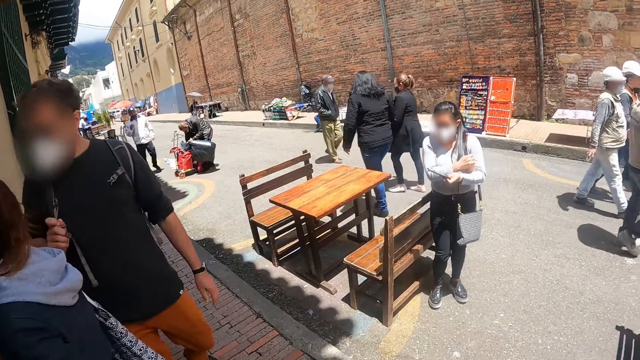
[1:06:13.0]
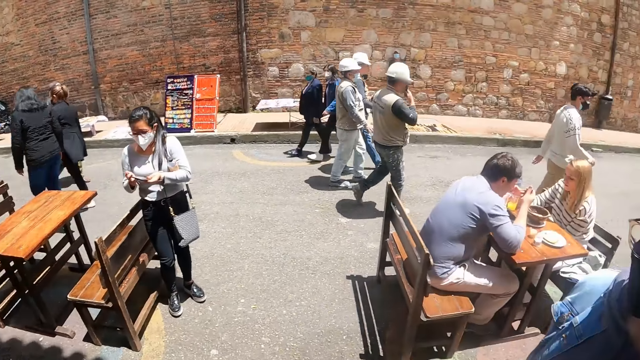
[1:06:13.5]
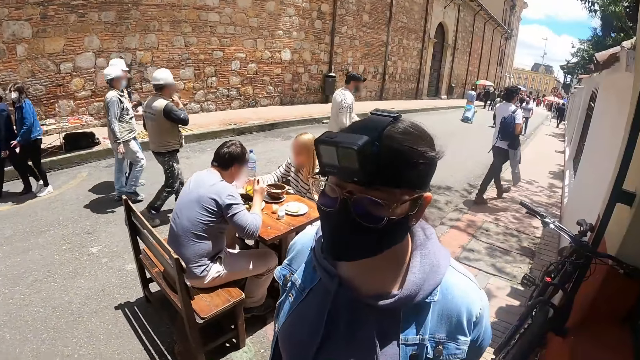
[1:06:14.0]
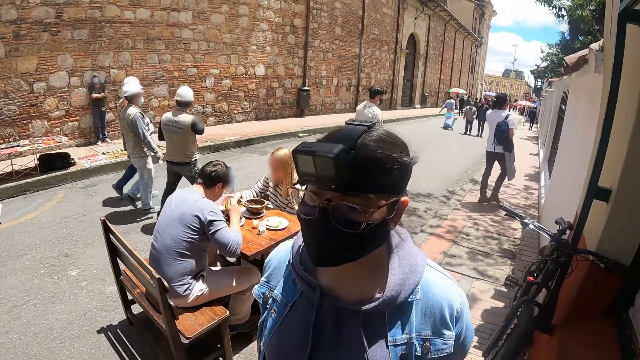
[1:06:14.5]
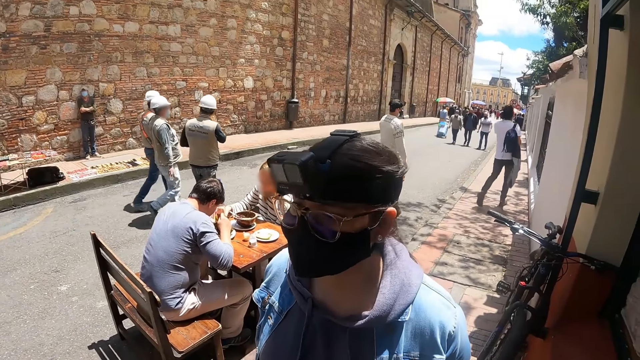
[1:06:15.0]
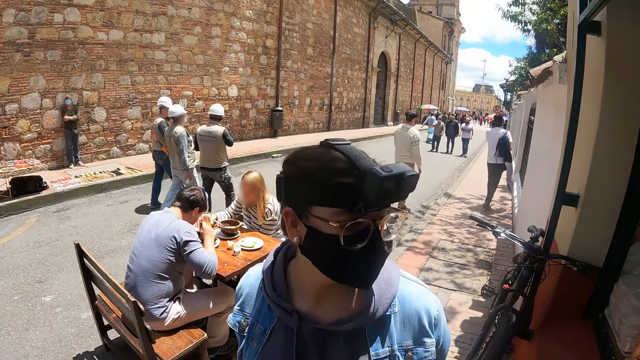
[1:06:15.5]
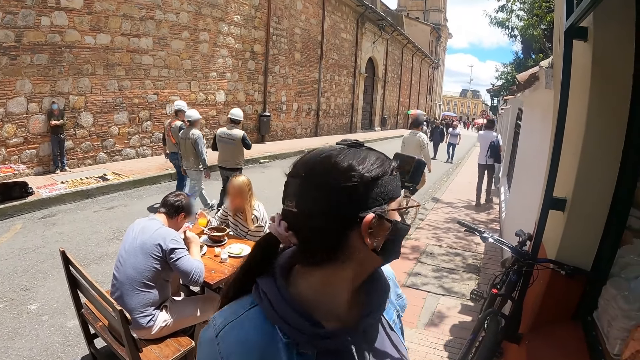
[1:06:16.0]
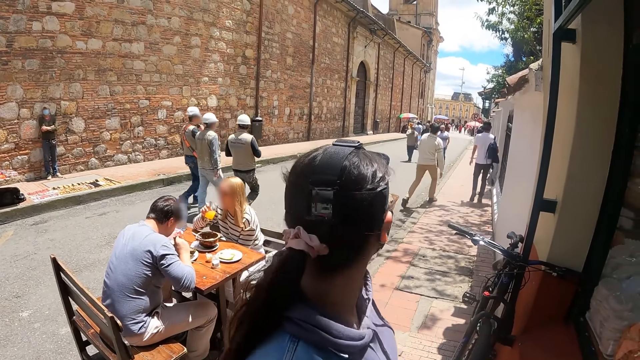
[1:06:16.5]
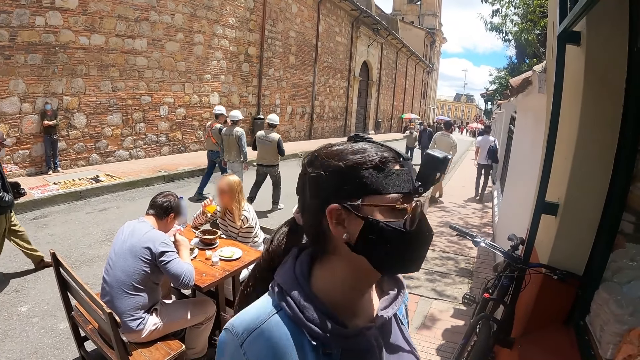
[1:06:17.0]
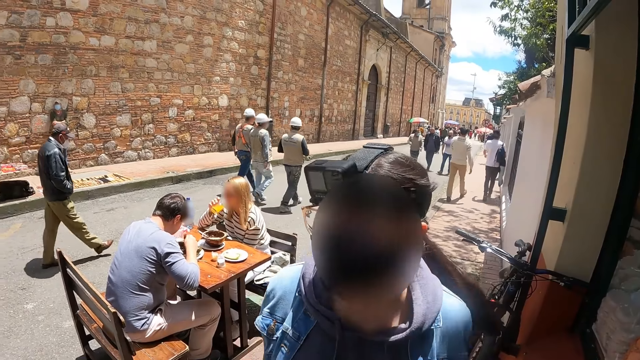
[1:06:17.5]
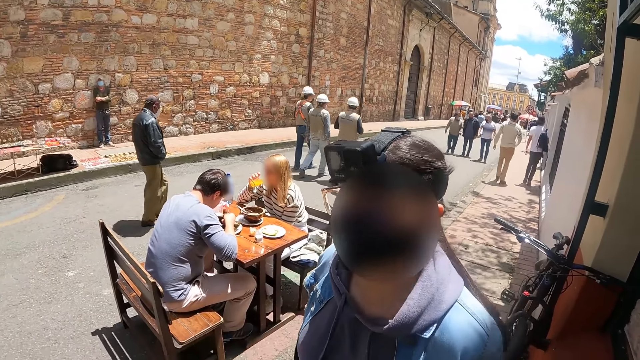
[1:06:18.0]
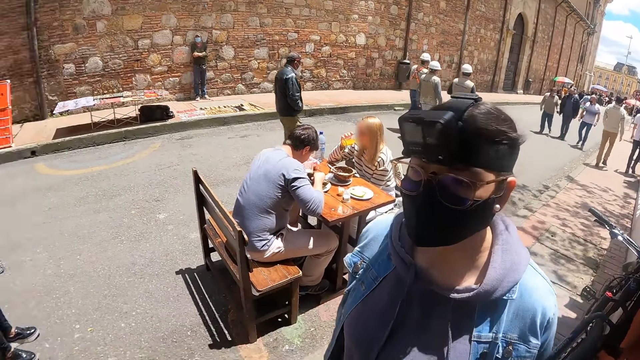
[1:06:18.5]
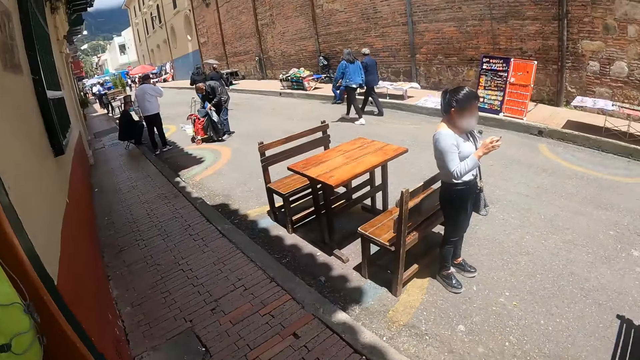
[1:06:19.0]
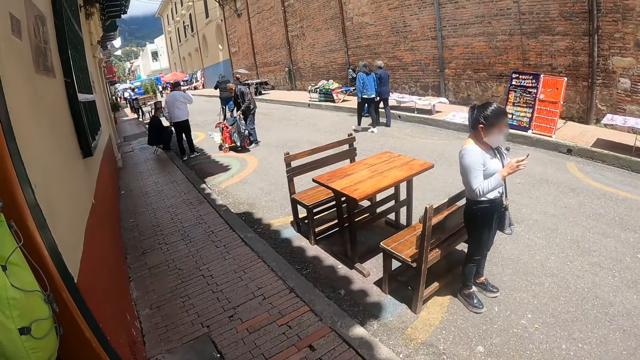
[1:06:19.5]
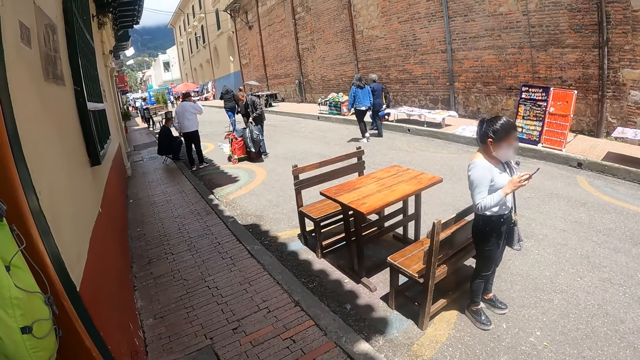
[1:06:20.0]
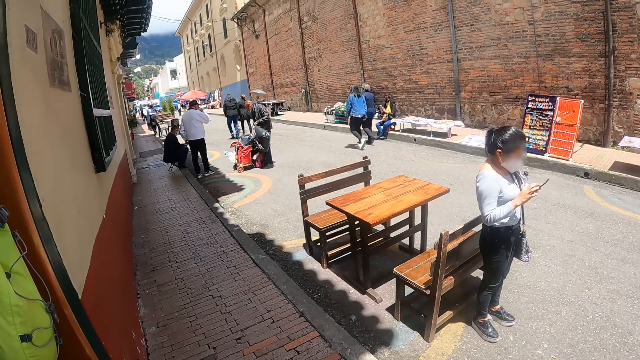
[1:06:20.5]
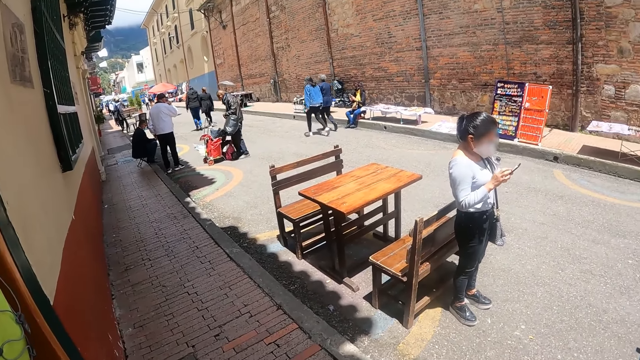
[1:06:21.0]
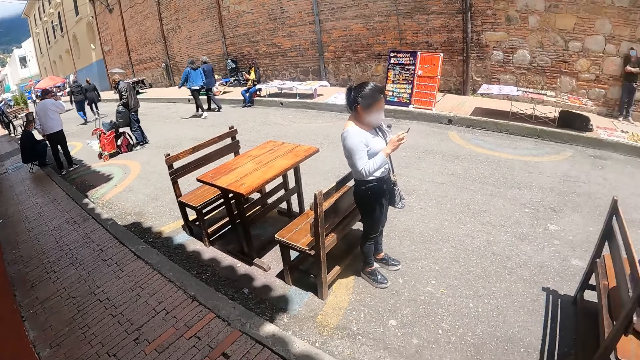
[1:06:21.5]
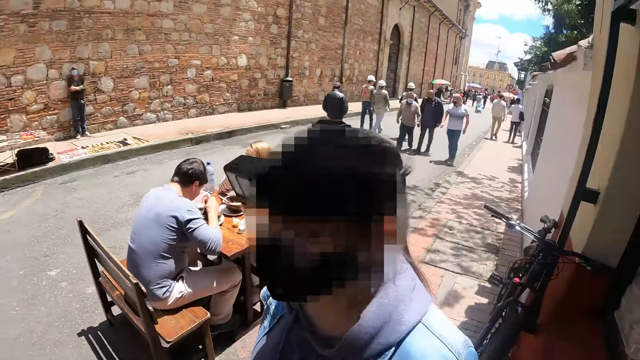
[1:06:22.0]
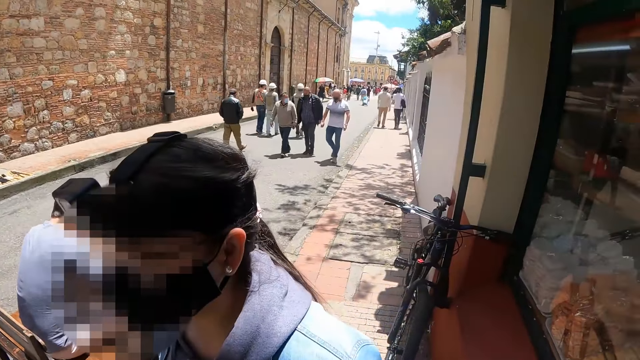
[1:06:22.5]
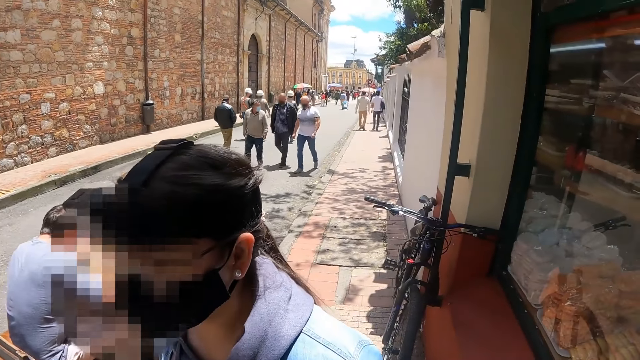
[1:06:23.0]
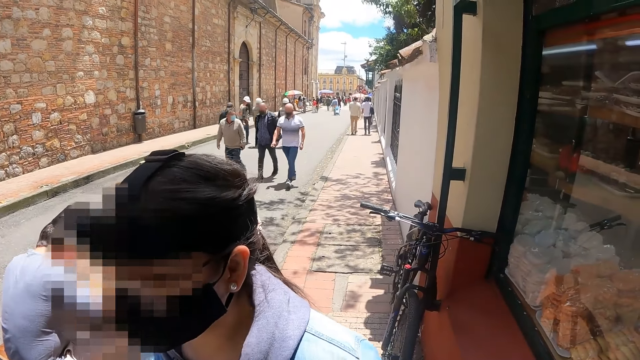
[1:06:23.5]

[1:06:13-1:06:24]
A person looks around. The camera wearer looks around.

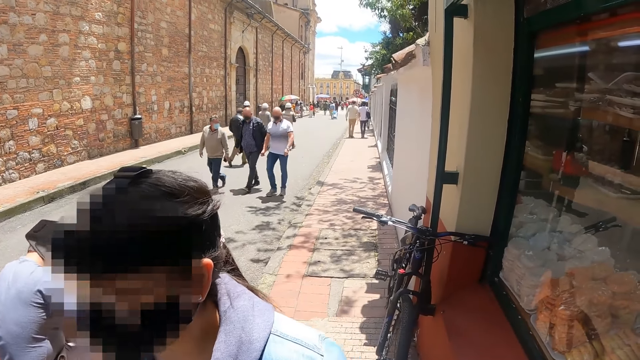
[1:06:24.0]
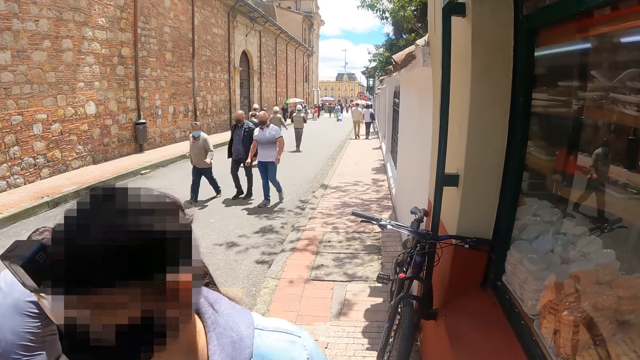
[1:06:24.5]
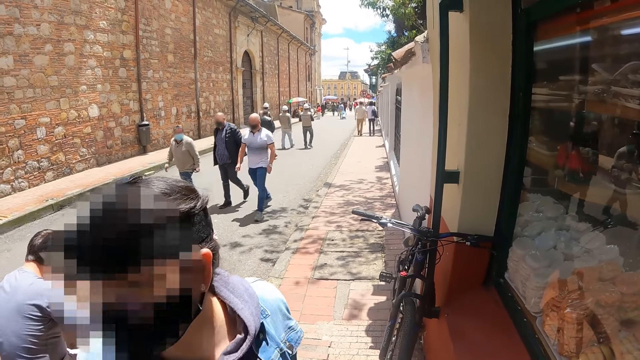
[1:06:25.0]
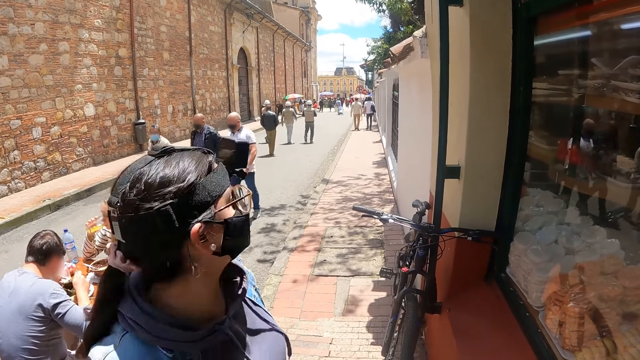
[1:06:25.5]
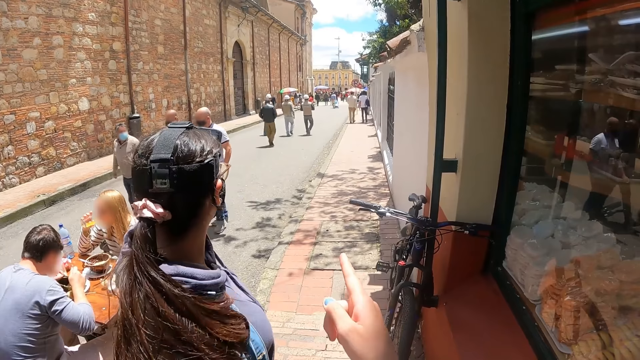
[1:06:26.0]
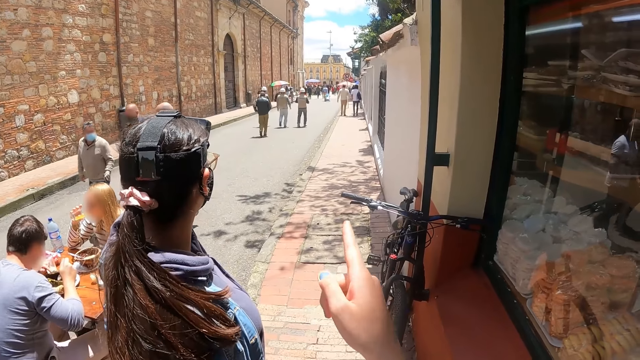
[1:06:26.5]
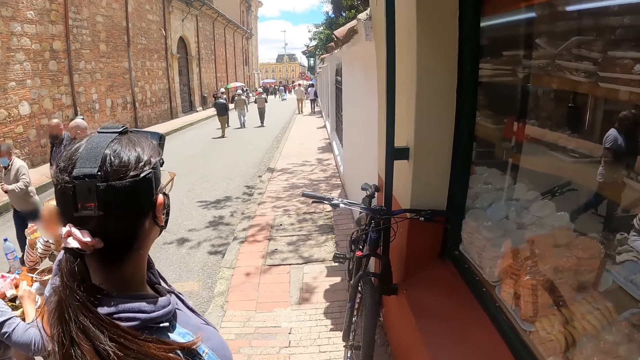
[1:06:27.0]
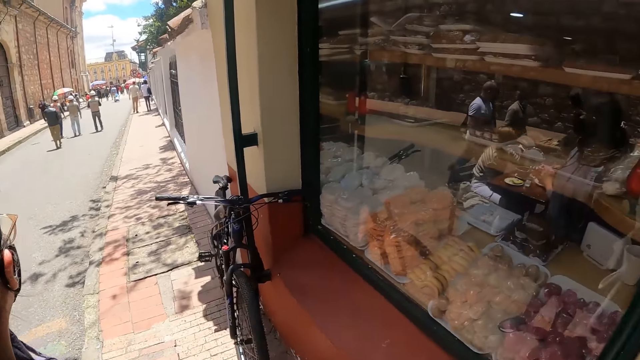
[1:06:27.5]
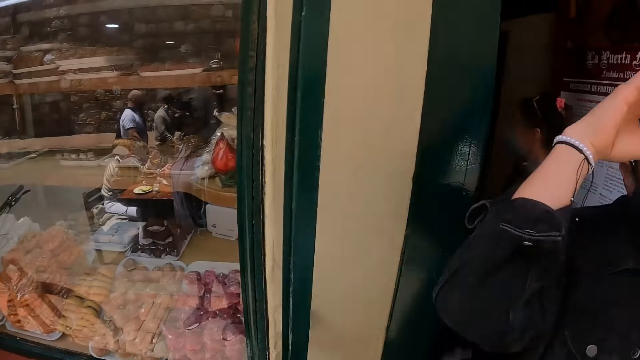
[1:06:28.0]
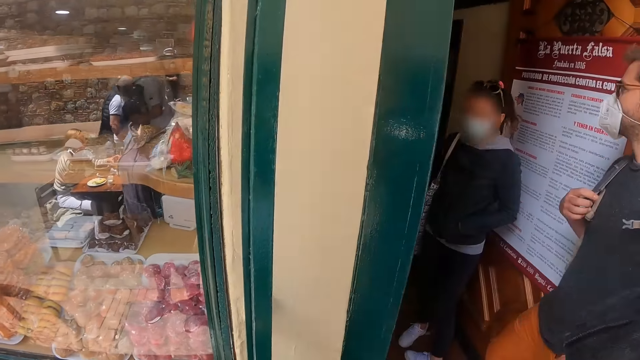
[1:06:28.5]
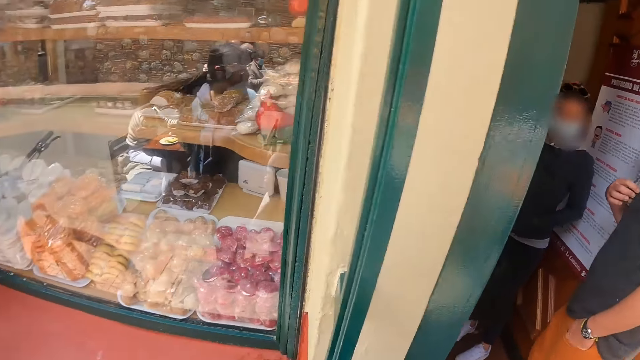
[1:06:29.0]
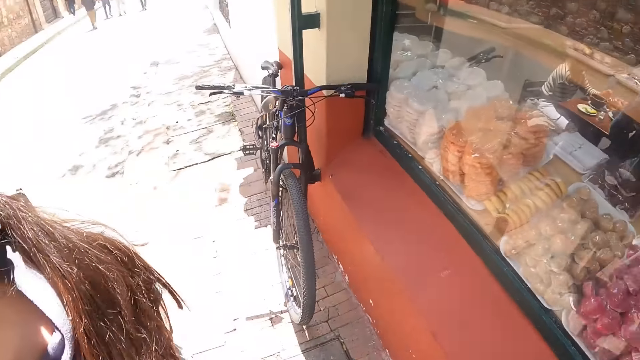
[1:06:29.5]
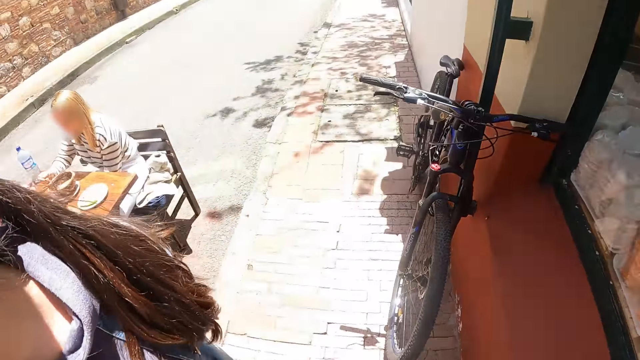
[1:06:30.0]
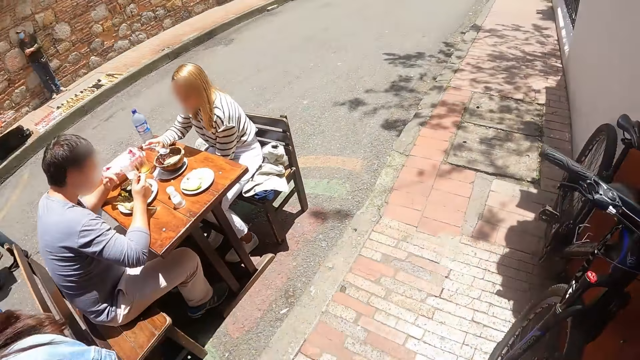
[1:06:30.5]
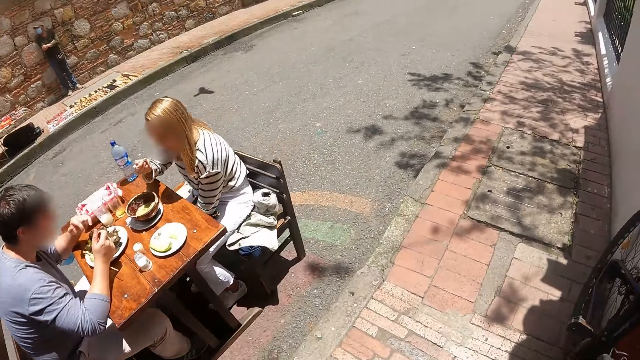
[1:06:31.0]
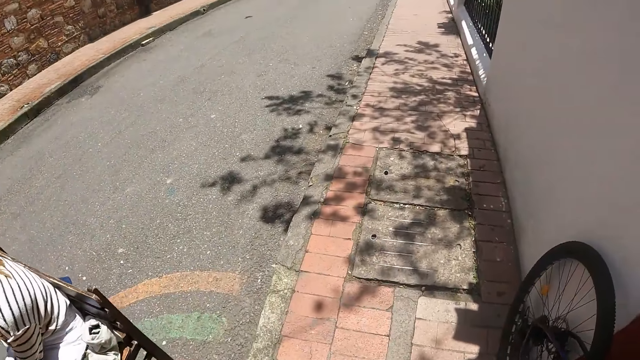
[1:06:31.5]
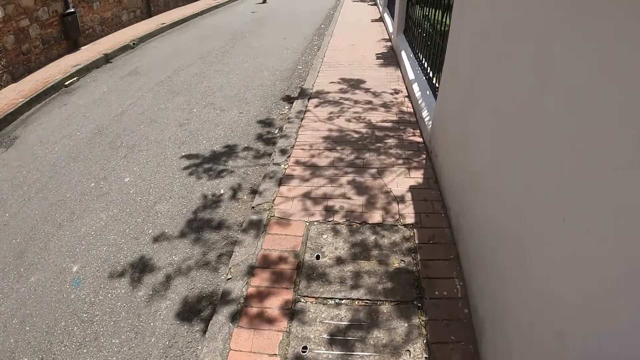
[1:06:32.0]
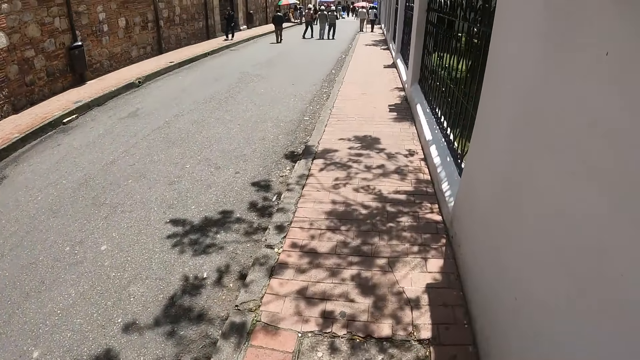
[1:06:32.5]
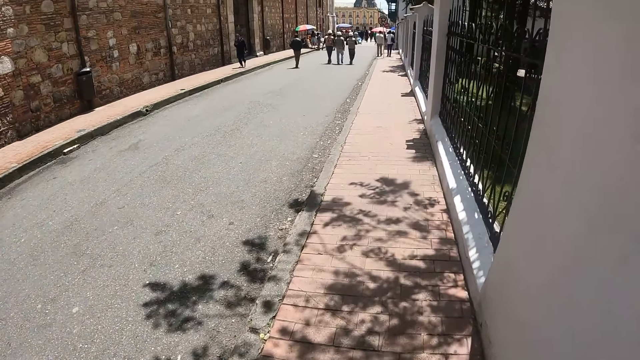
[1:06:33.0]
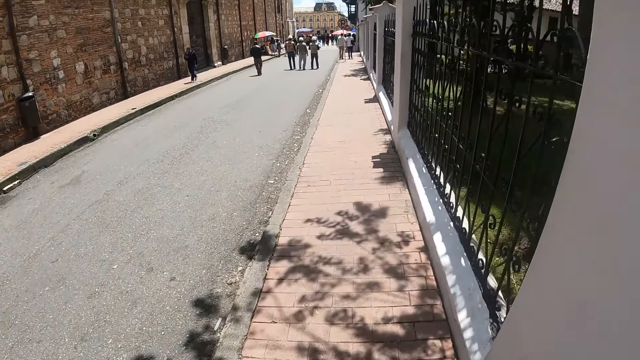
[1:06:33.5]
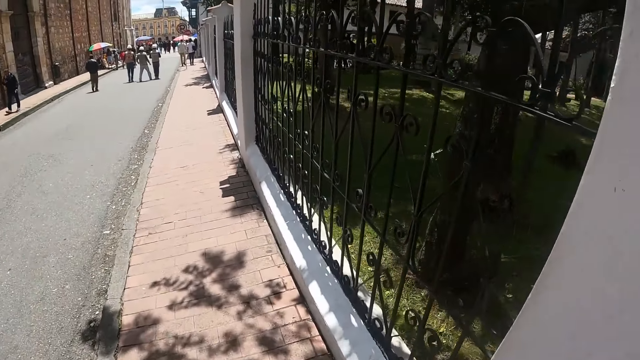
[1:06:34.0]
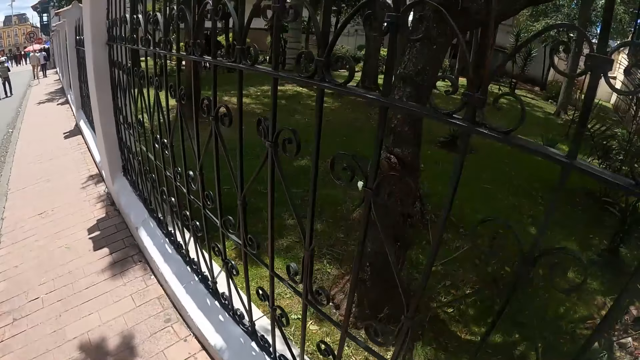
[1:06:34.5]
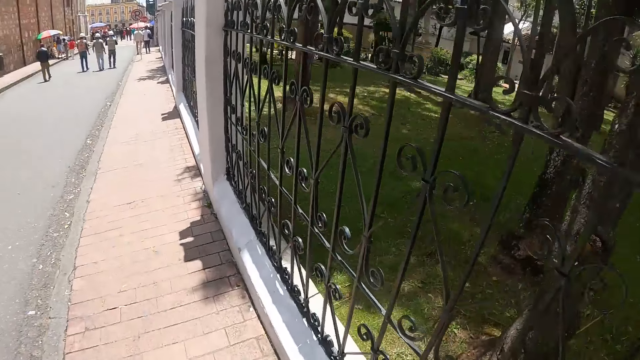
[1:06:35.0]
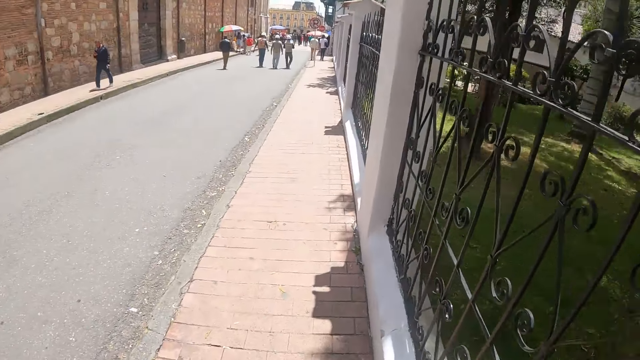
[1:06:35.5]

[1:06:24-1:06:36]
The camera wearer points away. They look around. They walk on the walkway.
